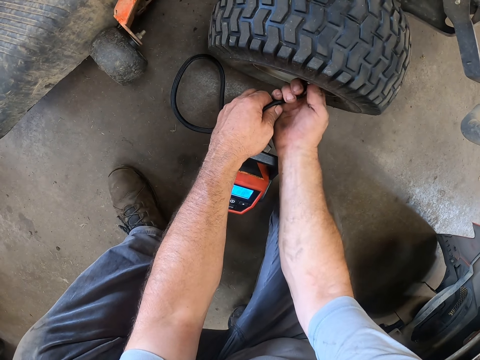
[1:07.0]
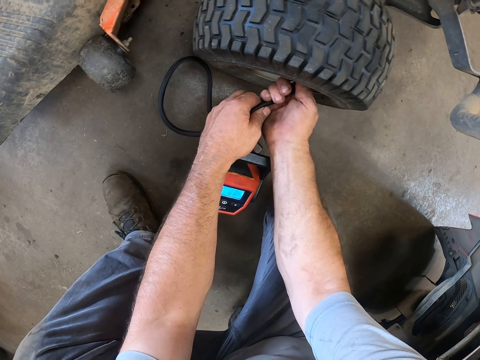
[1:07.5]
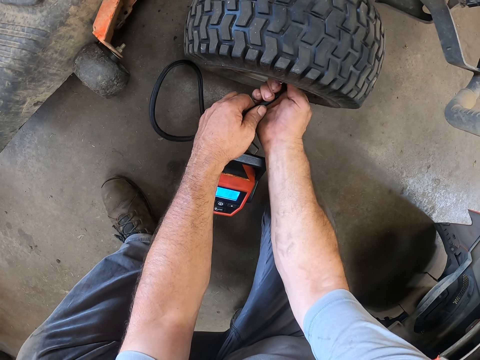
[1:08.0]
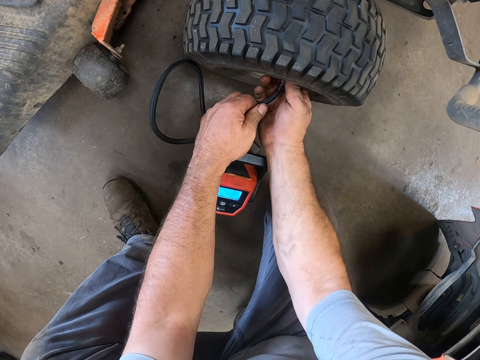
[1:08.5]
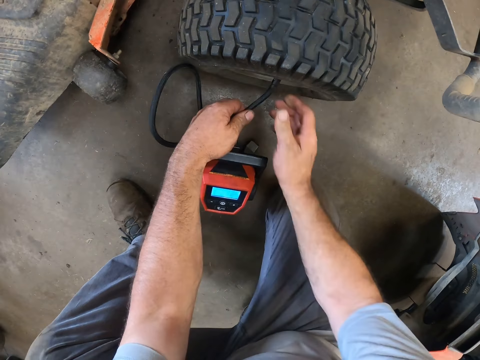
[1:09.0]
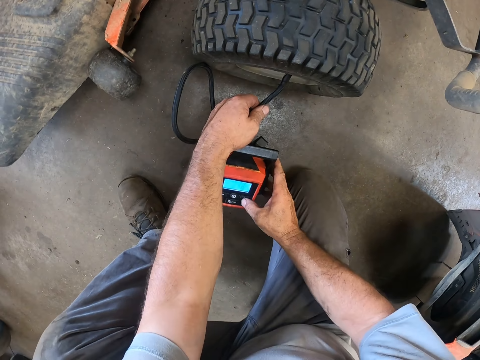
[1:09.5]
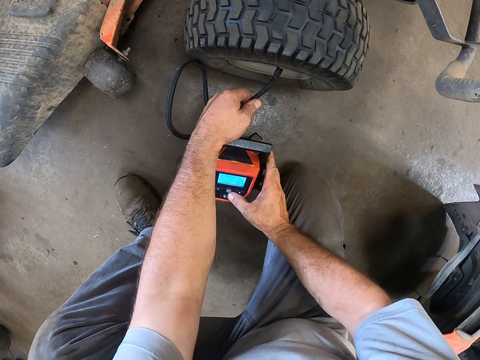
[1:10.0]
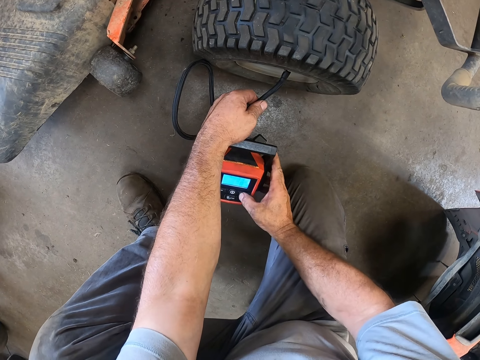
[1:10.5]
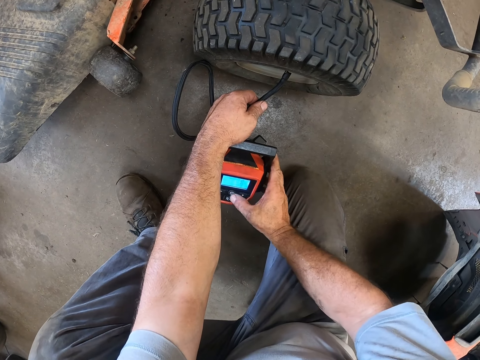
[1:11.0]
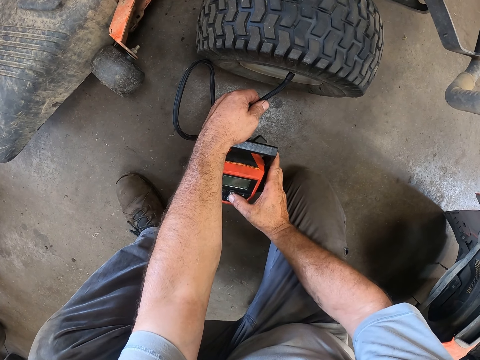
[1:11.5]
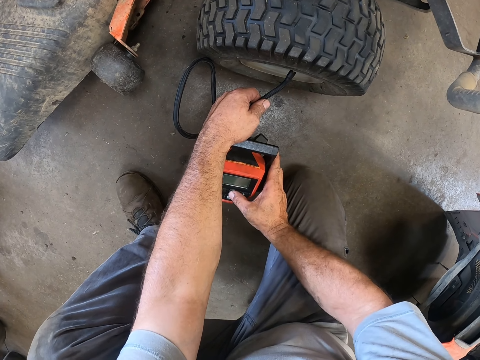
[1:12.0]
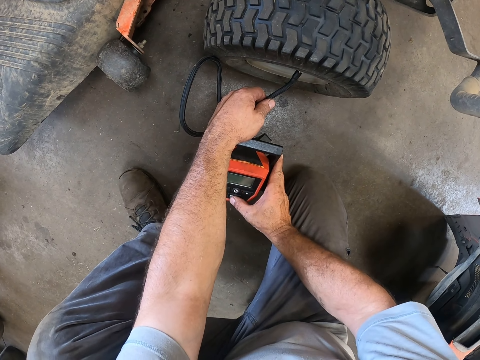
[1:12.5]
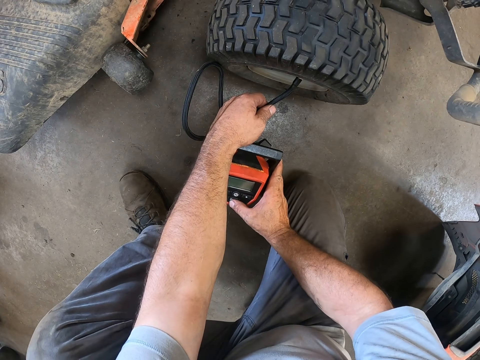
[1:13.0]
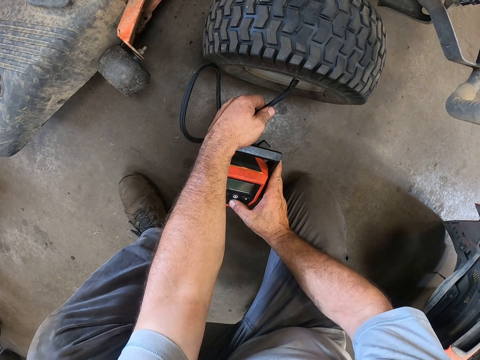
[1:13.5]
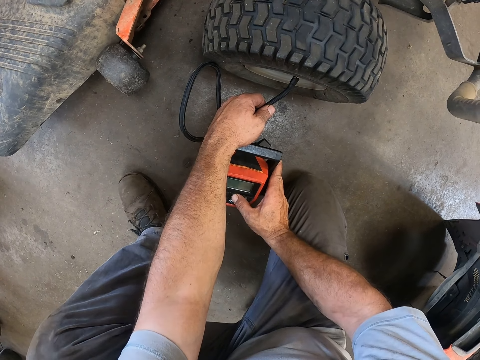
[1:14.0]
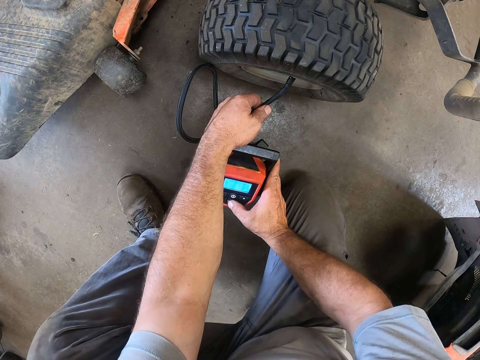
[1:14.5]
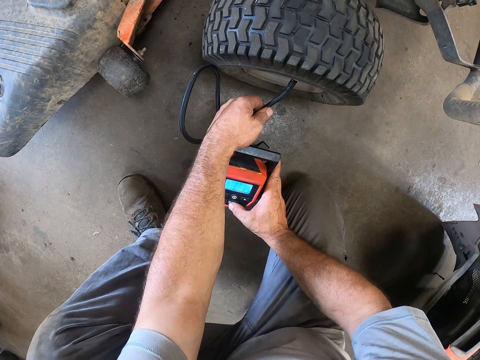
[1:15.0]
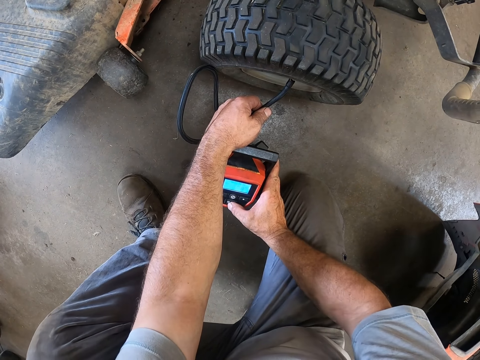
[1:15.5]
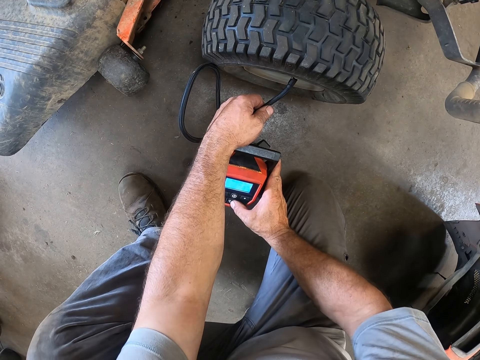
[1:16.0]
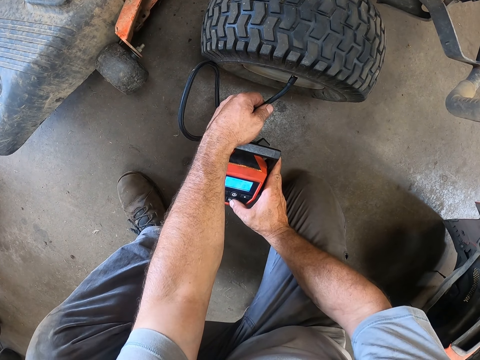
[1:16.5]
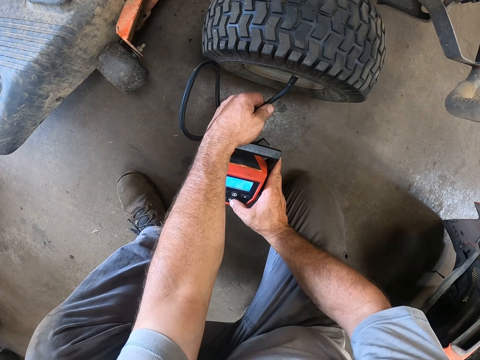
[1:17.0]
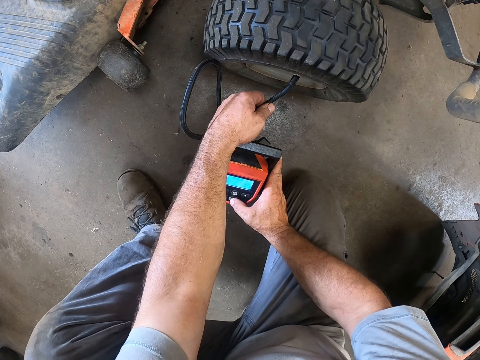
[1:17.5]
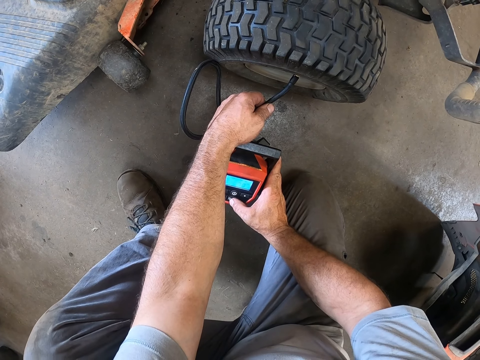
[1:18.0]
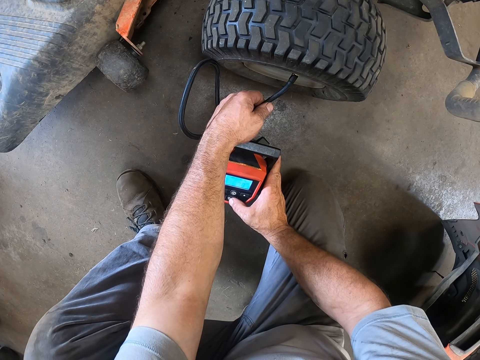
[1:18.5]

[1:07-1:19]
The camera wearer operates the air pump with his right hand. He presses the barometer.

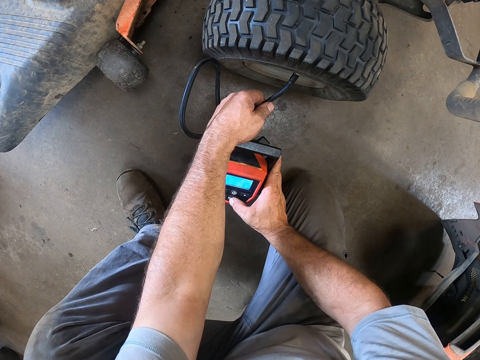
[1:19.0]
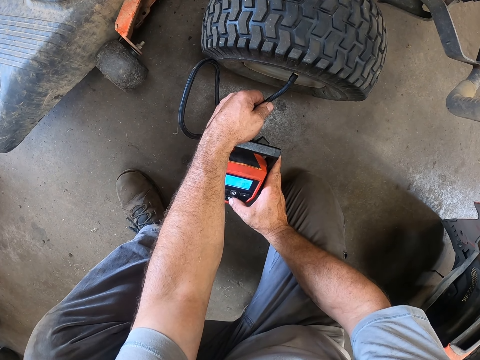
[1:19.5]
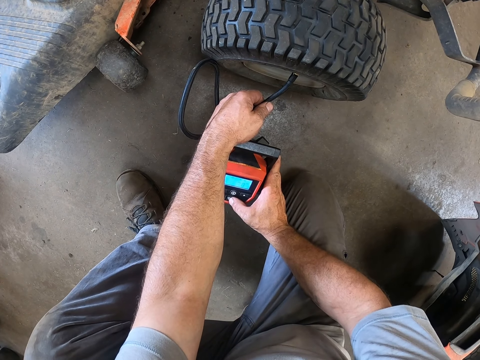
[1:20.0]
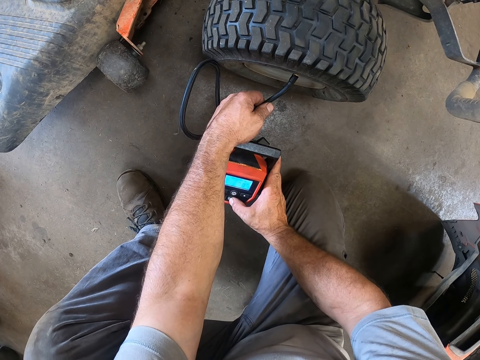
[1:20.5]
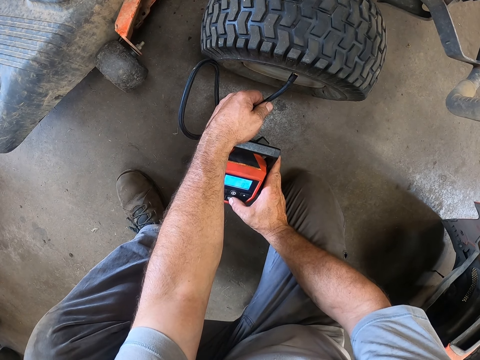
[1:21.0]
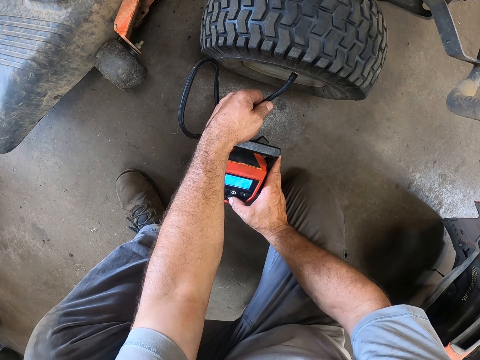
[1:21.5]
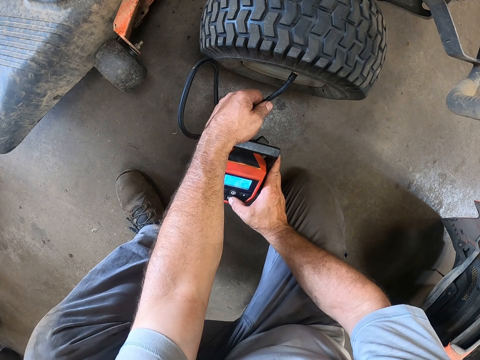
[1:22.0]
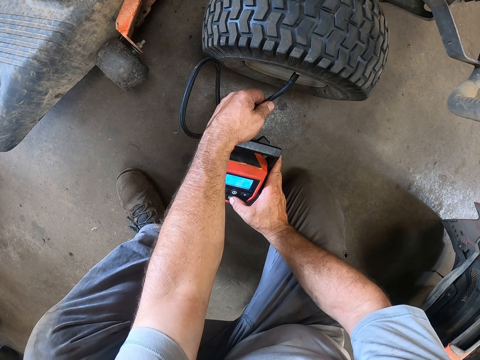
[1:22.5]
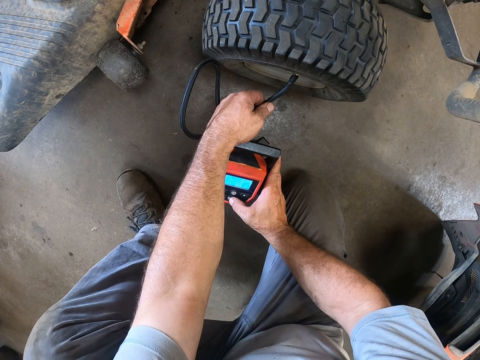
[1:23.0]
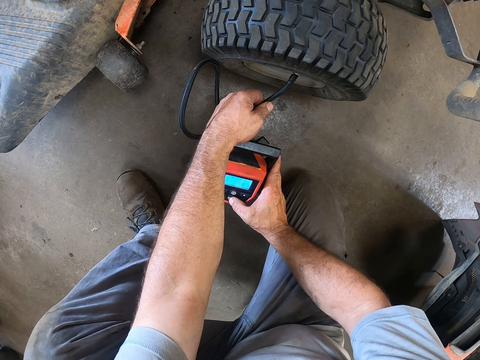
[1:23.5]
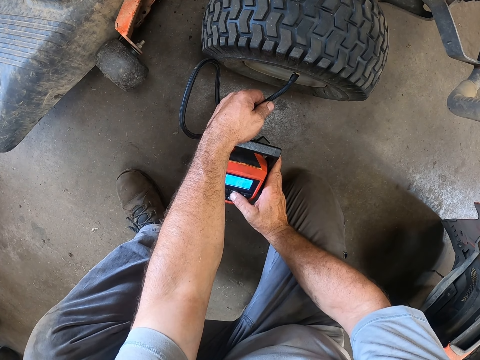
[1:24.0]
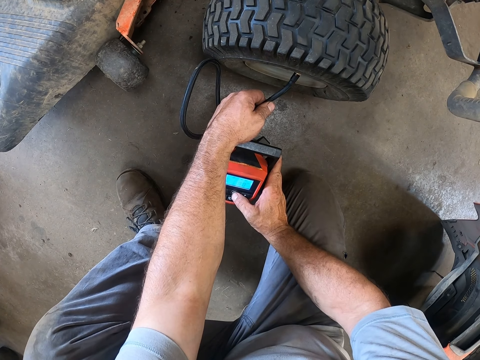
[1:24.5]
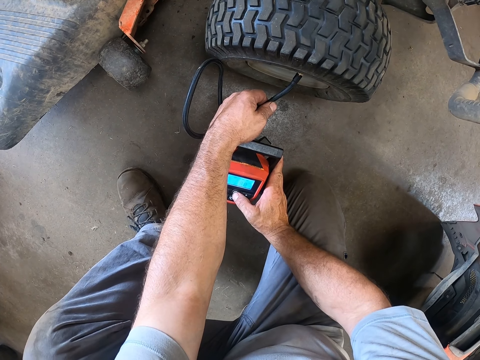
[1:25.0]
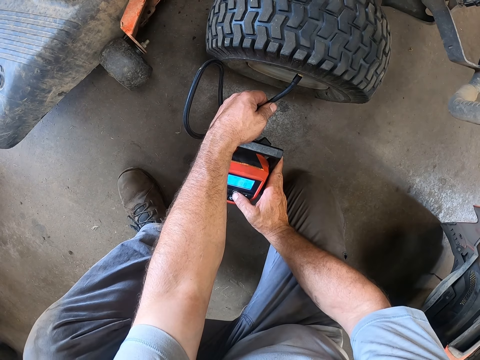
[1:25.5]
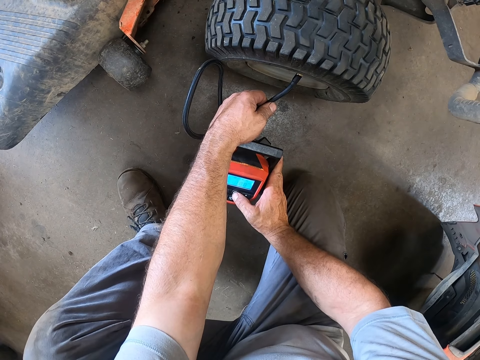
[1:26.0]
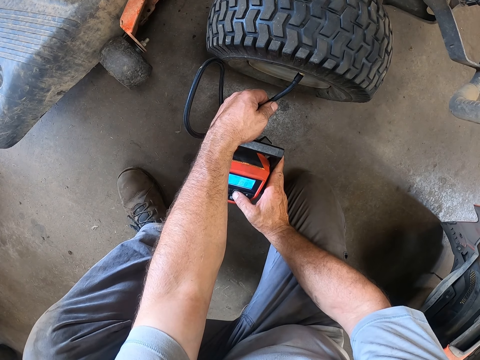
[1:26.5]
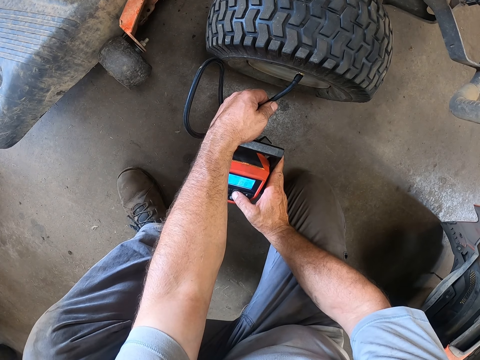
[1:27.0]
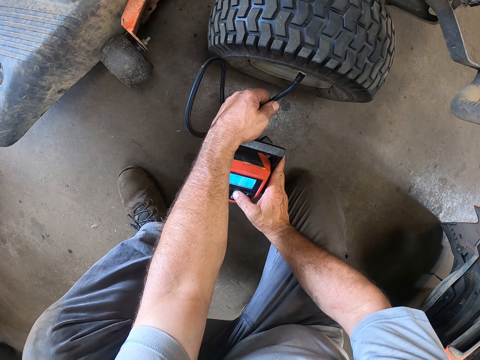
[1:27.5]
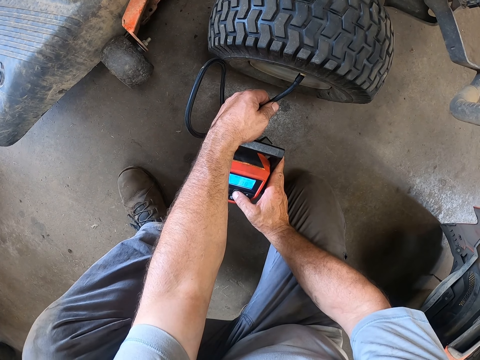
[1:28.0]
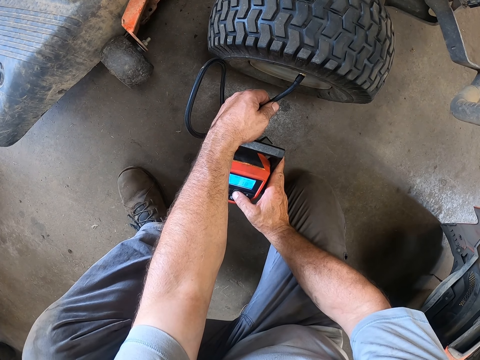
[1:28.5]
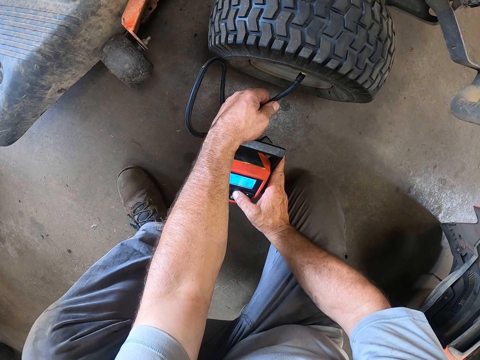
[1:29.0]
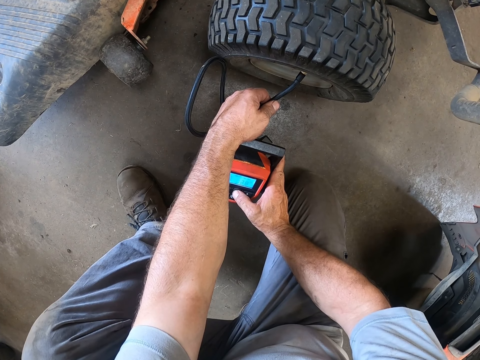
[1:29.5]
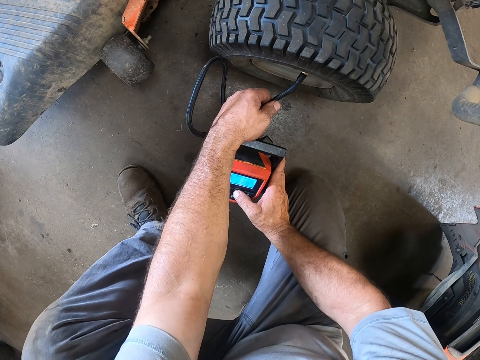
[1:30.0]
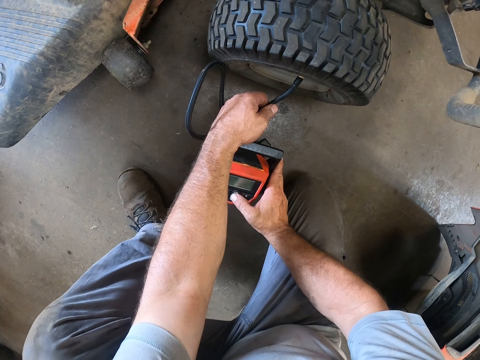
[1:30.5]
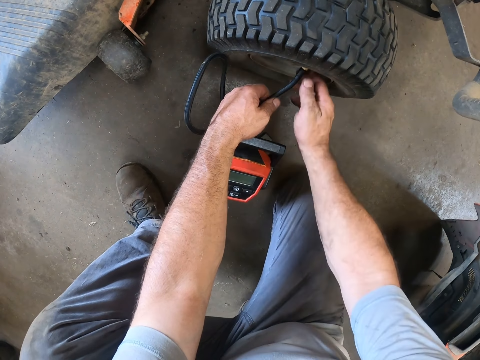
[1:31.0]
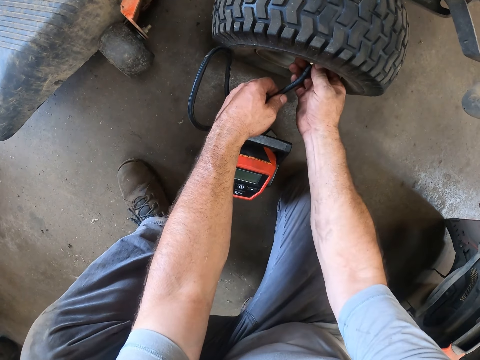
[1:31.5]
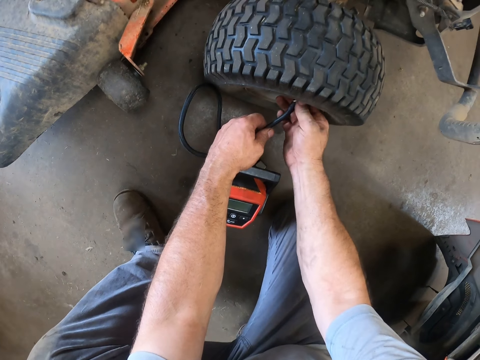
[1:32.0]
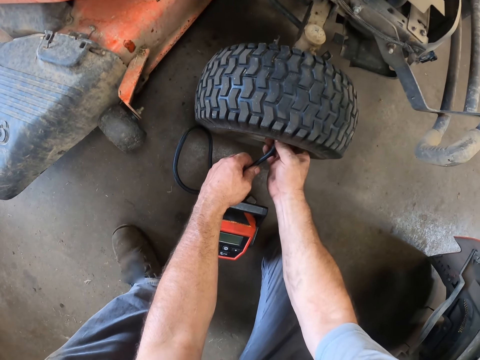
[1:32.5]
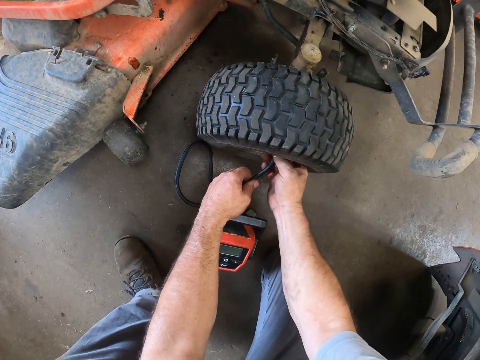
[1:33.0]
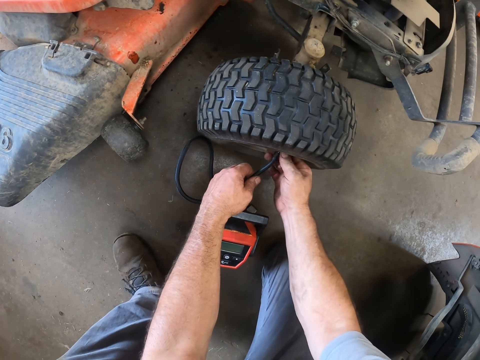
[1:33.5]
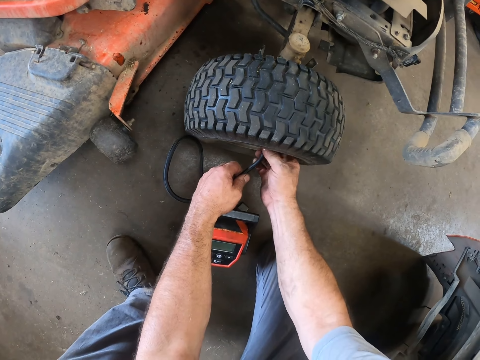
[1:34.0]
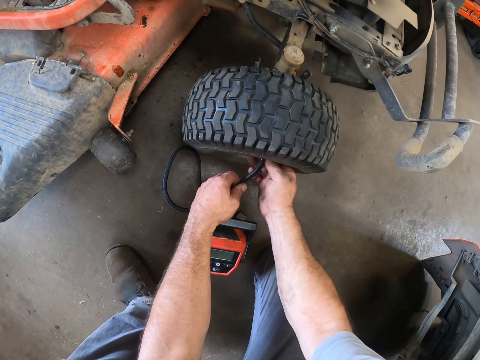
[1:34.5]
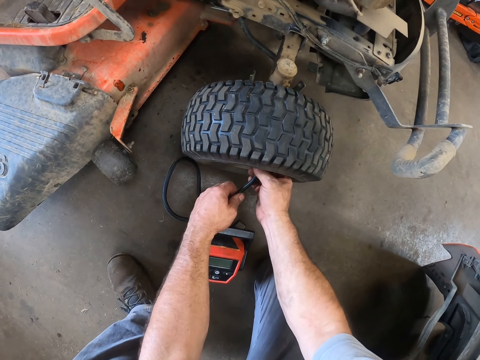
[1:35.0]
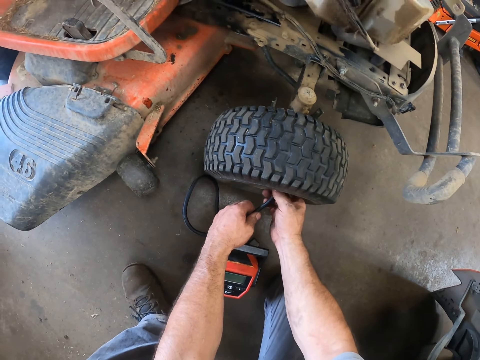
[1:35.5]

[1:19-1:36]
The camera wearer holds the barometer and pipe. They loosen the air pump from the air valve.
